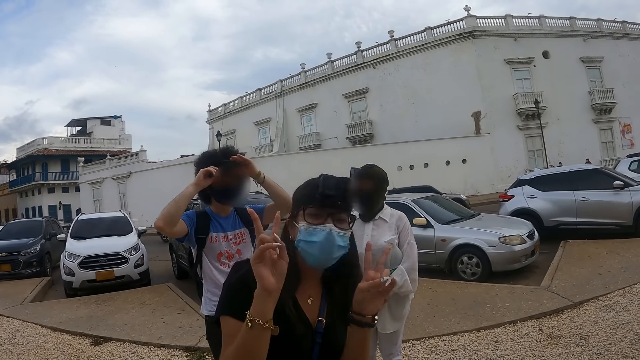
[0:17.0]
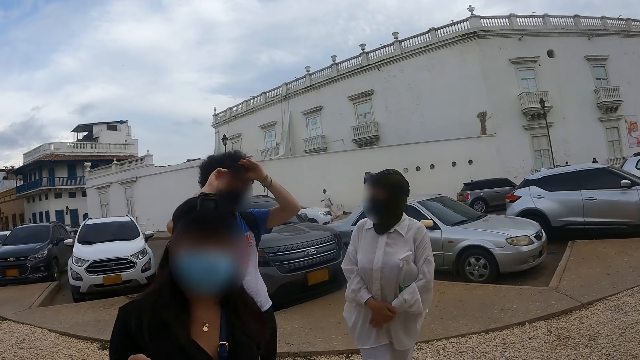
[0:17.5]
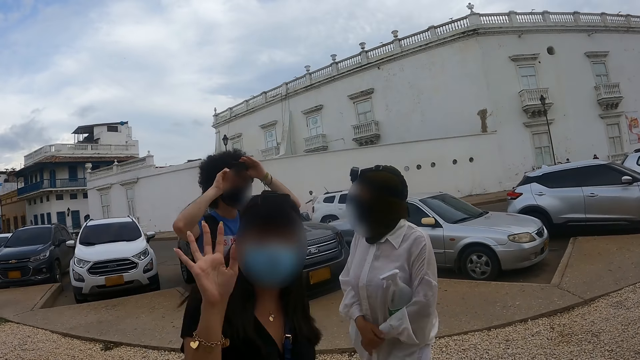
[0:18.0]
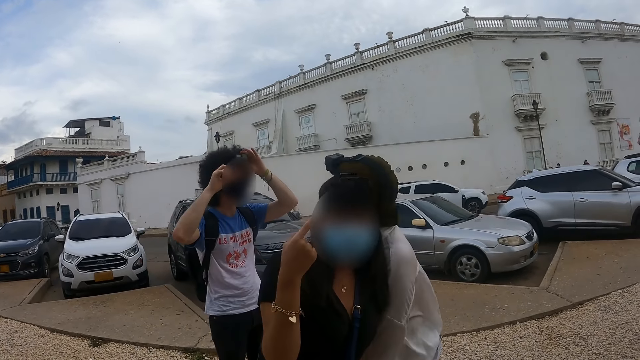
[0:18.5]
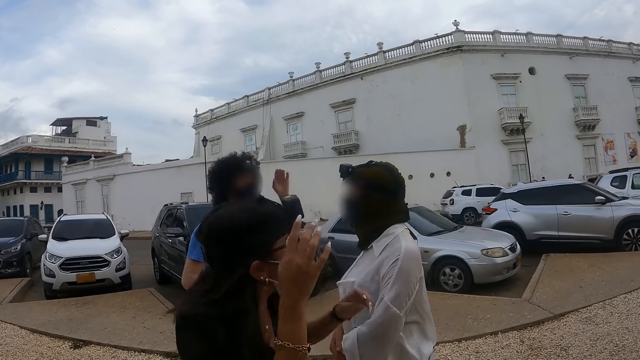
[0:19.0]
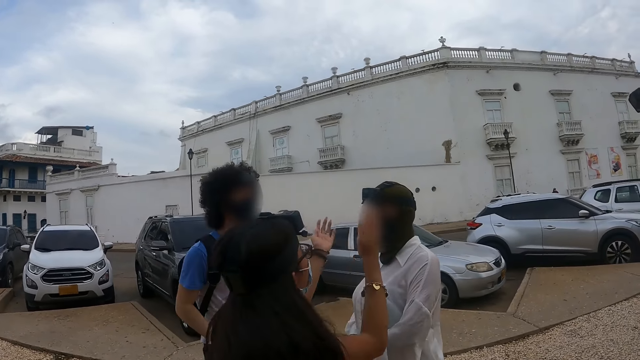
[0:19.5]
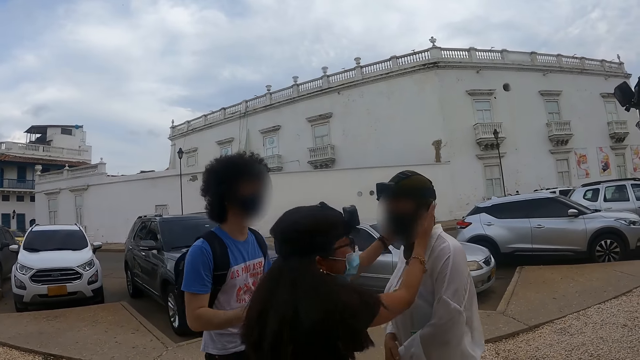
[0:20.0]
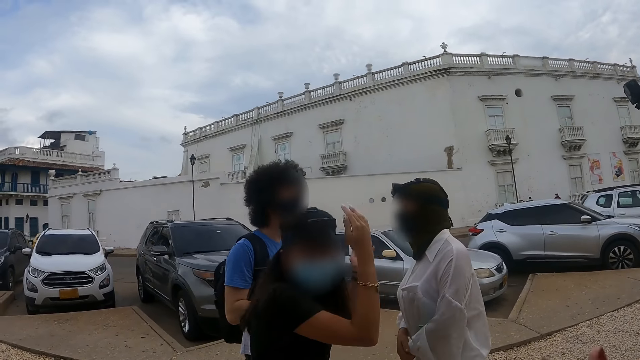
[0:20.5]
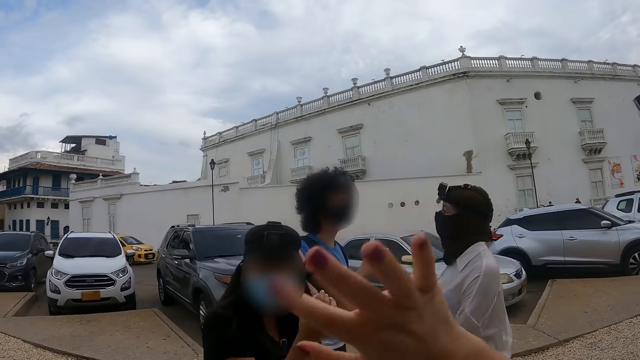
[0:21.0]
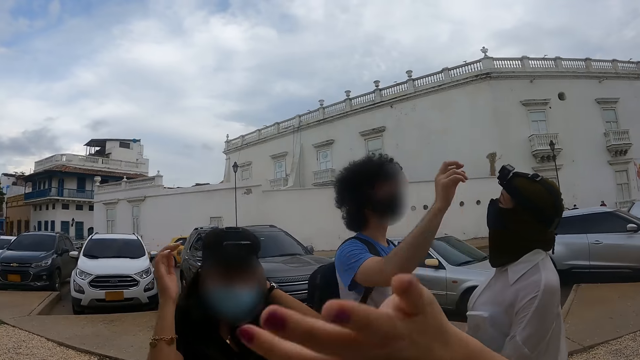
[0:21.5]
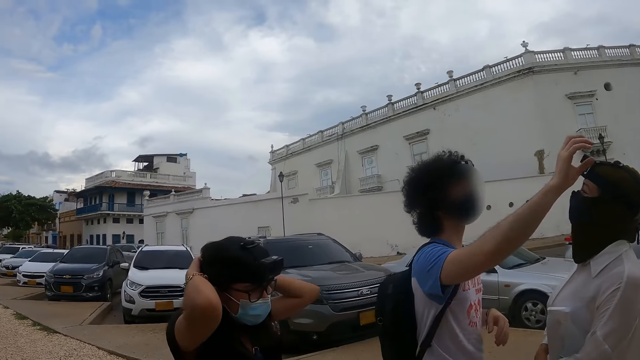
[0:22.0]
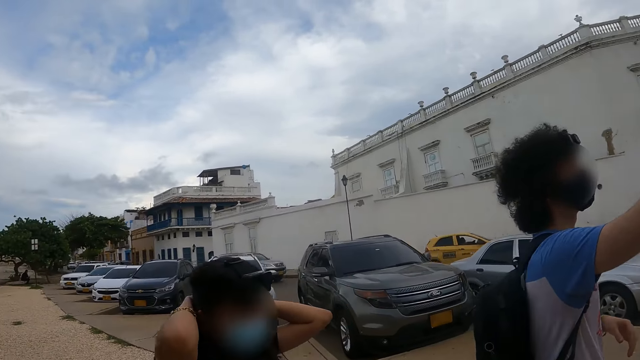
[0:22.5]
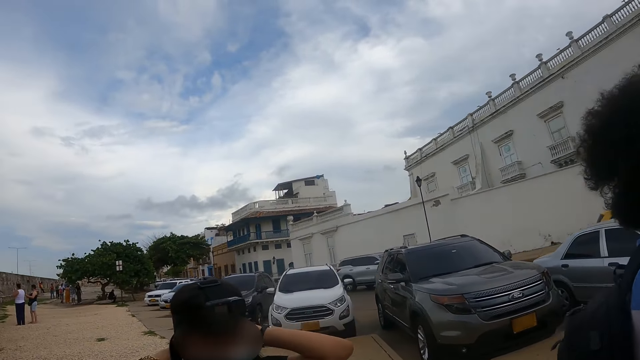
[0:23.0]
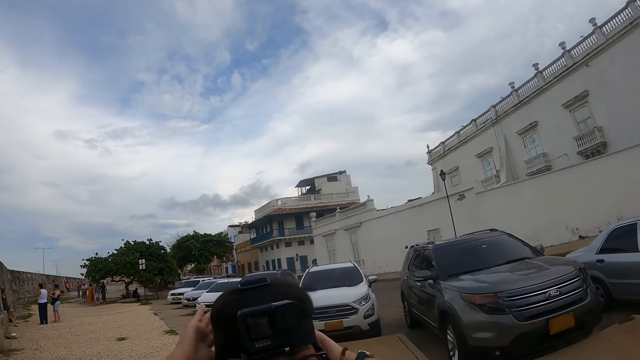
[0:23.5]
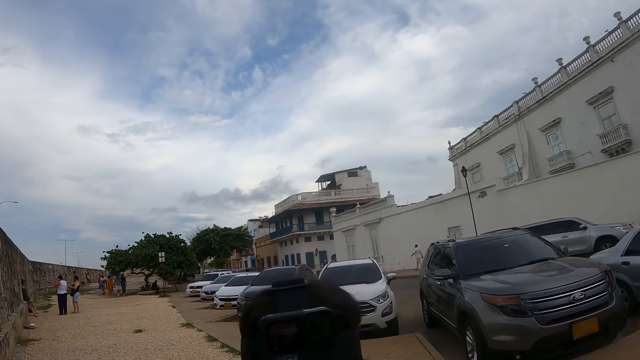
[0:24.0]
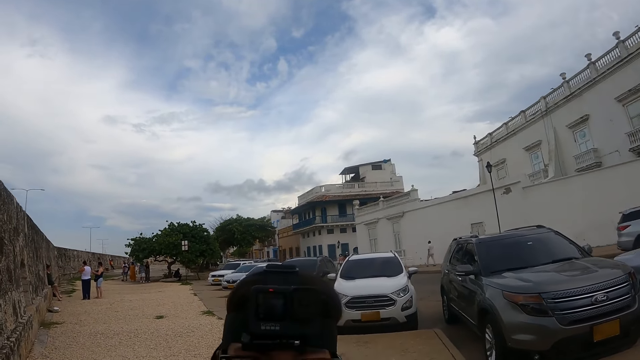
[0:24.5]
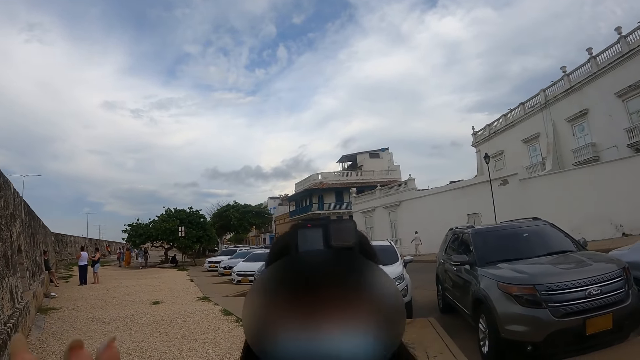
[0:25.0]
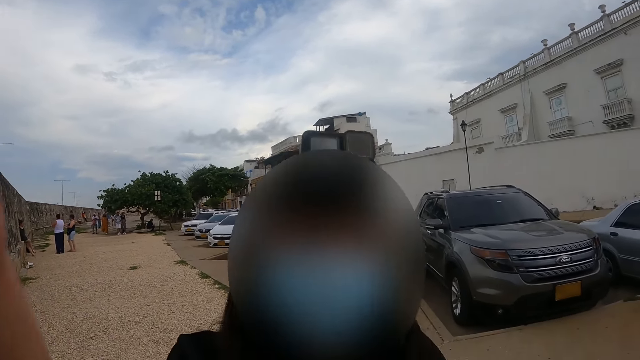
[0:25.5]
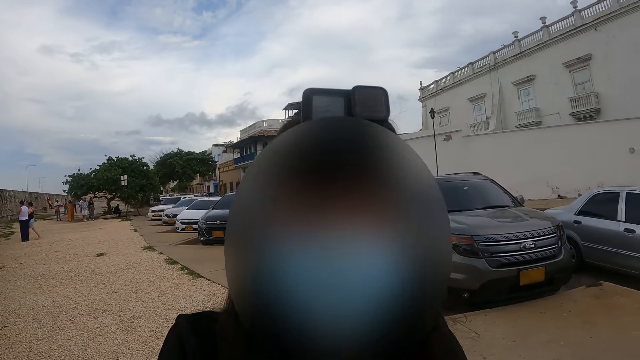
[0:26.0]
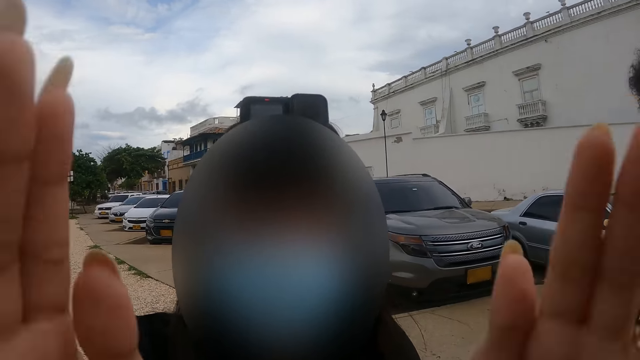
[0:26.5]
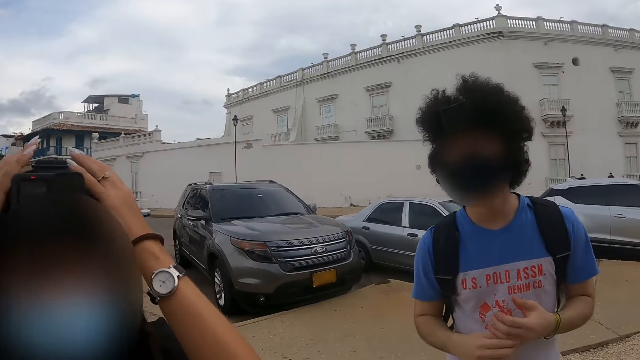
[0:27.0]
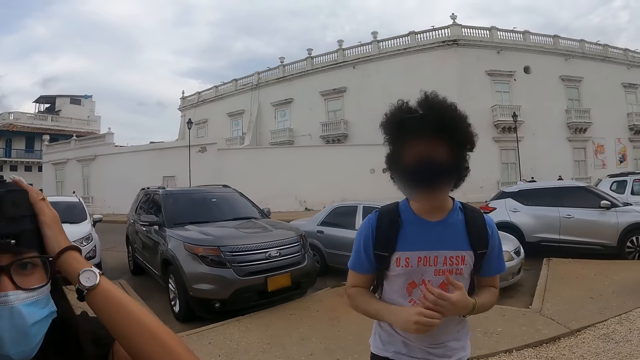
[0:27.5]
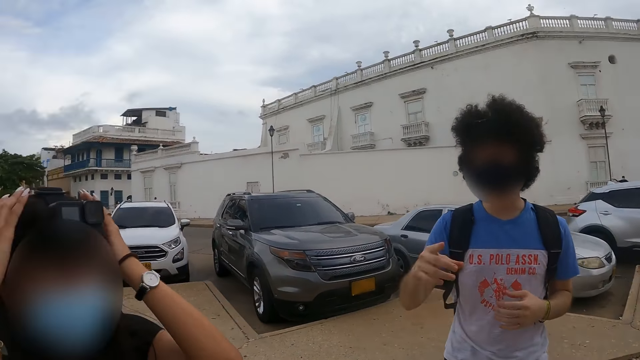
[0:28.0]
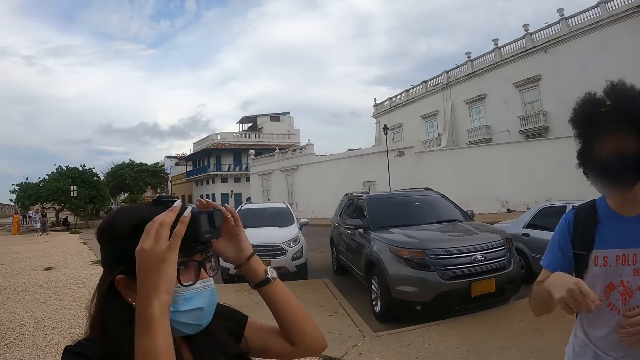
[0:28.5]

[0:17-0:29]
The camera wearer interacts with his friends. They wave. They look around. A woman adjusts the camera wearer's camera.

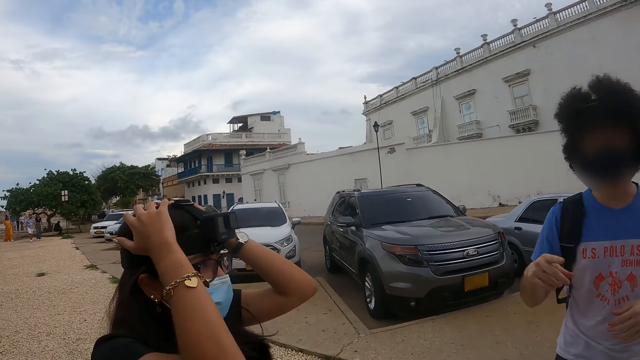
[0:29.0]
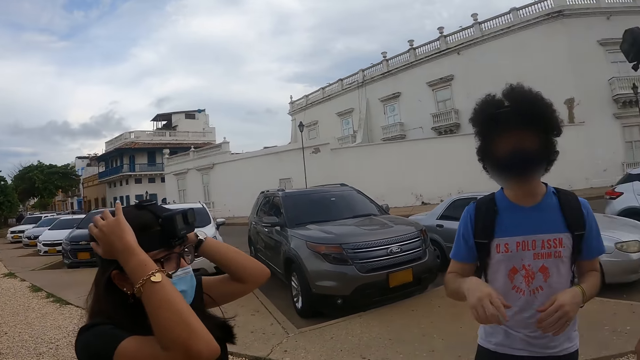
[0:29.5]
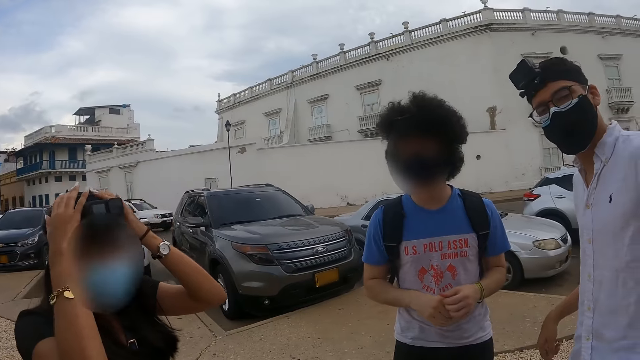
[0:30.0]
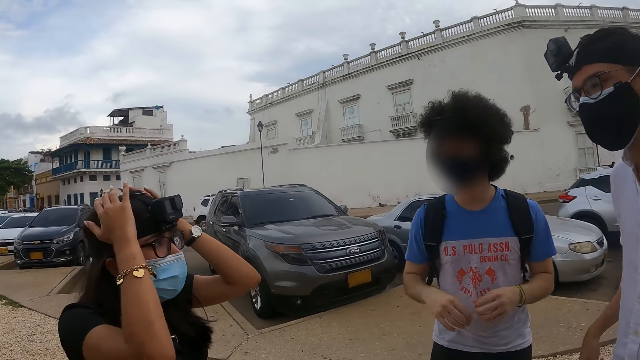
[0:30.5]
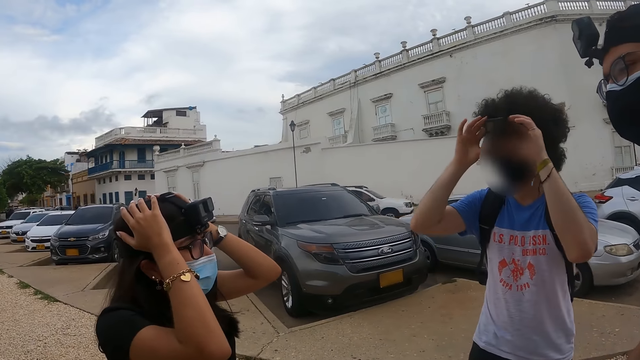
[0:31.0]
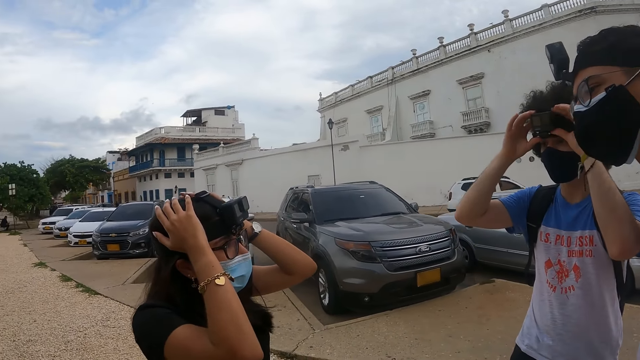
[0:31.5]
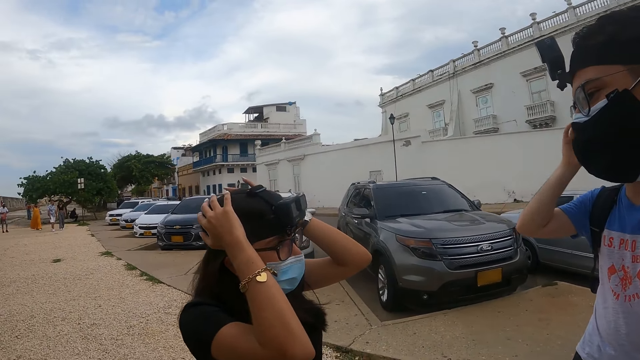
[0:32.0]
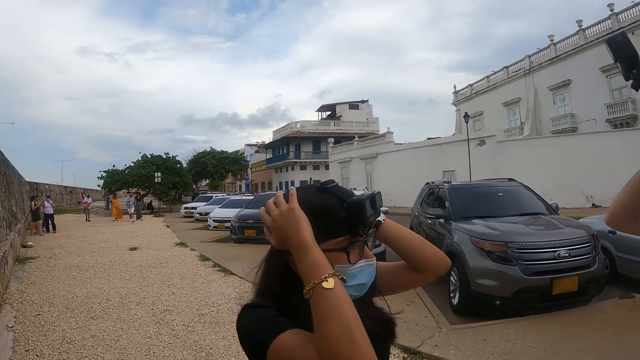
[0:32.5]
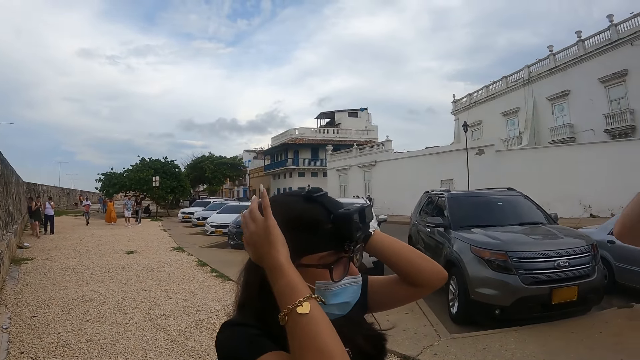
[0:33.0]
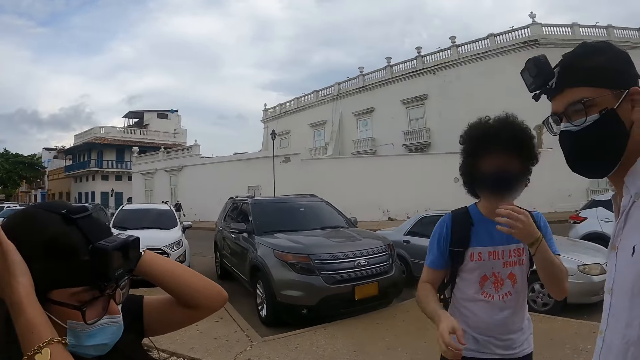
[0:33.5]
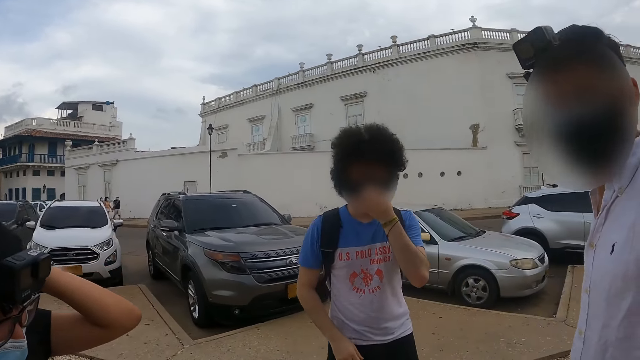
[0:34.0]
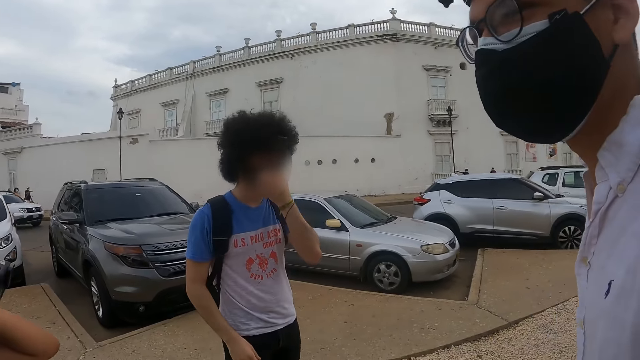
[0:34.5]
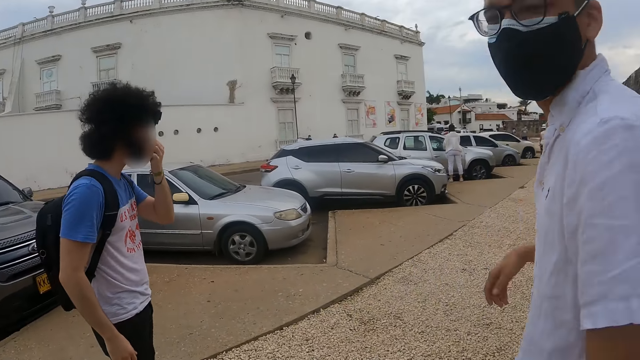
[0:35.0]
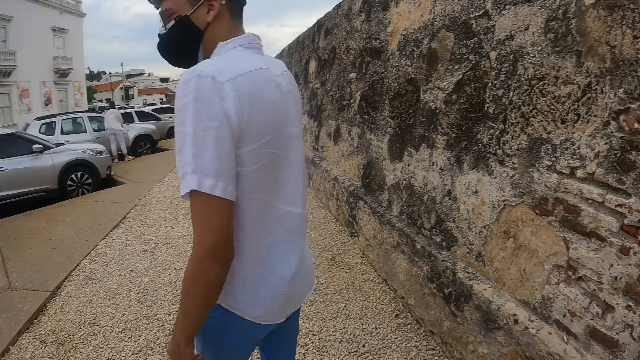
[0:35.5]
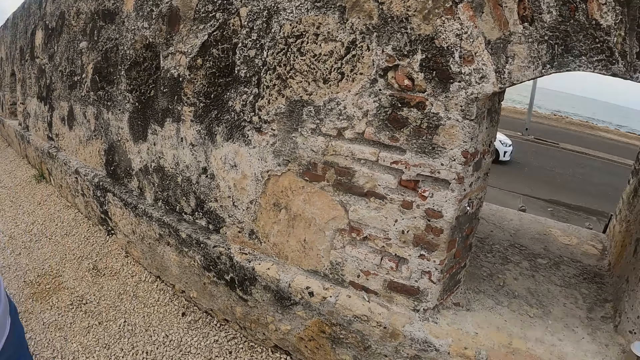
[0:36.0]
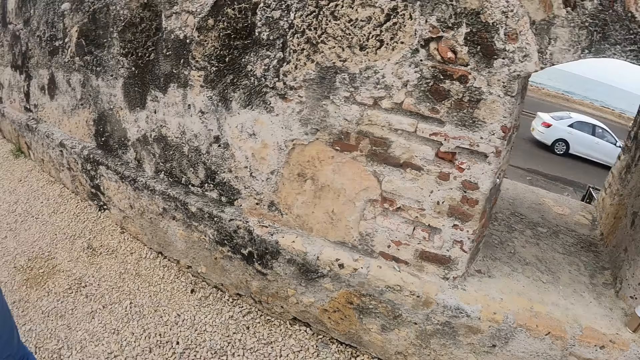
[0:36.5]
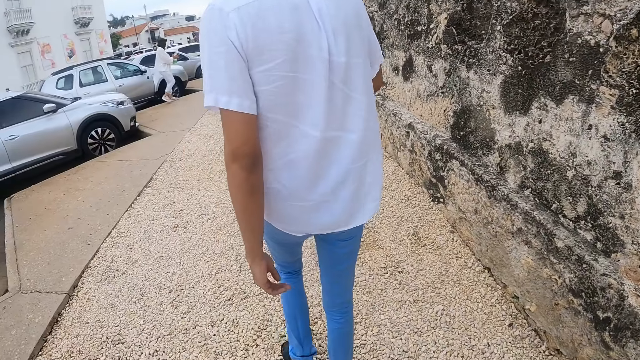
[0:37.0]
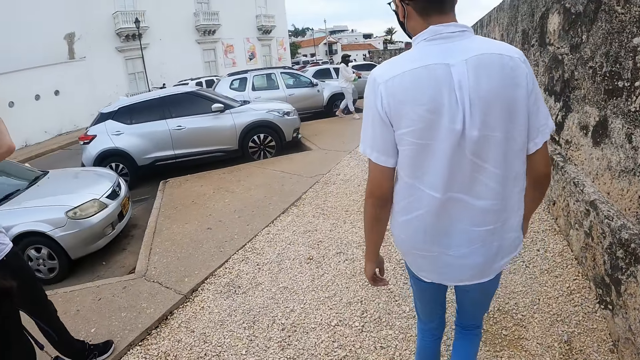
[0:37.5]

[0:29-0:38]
The camera wearer interacts with his friends. They look around. They walk along the sidewalk with colleagues.
